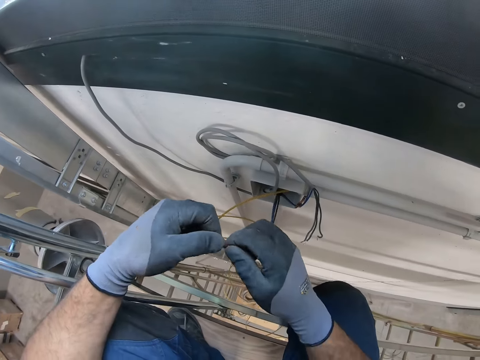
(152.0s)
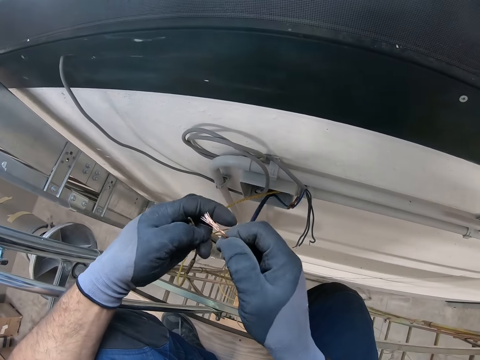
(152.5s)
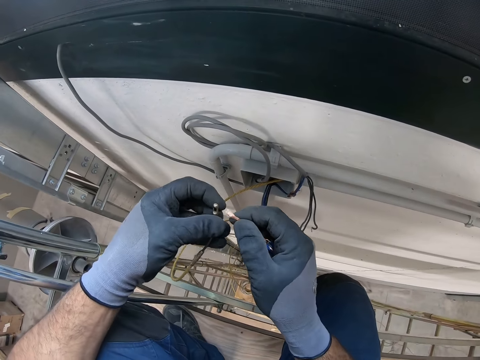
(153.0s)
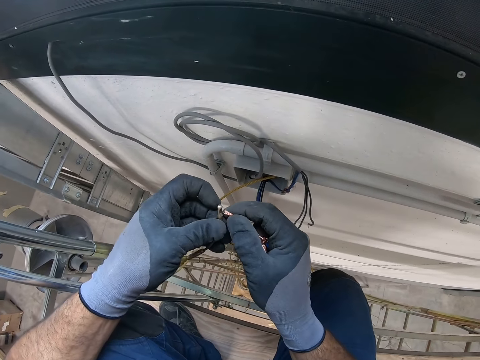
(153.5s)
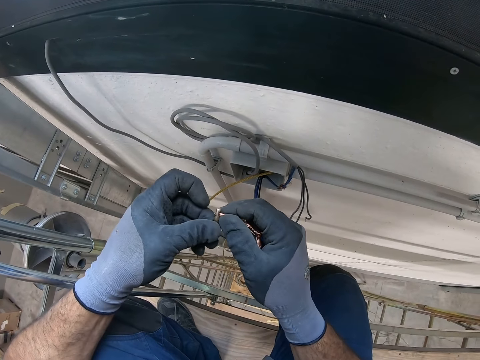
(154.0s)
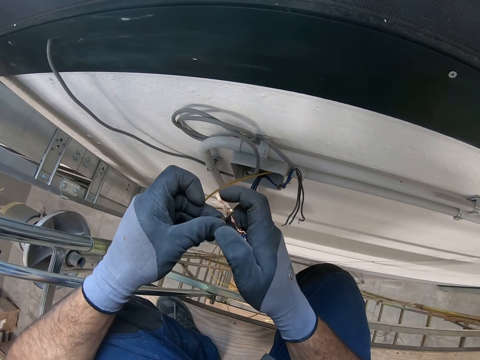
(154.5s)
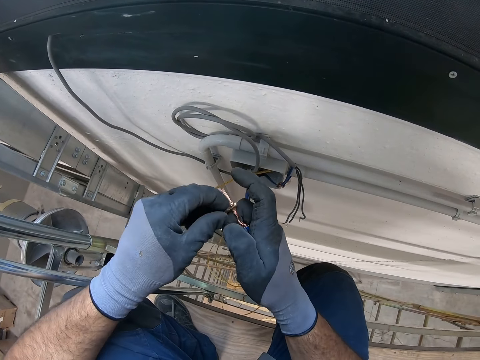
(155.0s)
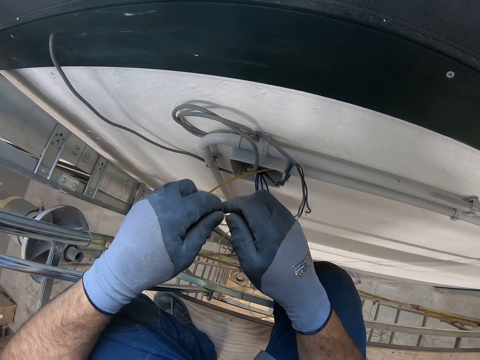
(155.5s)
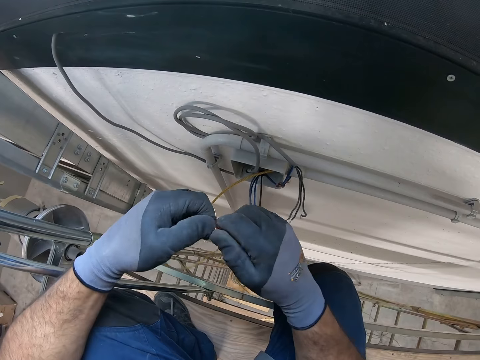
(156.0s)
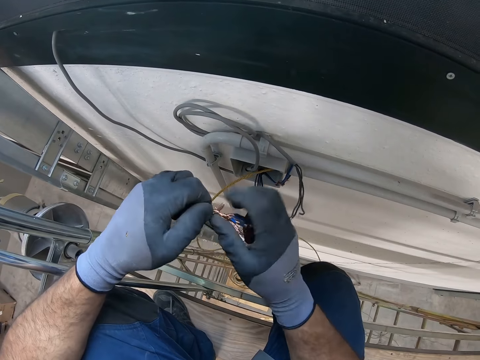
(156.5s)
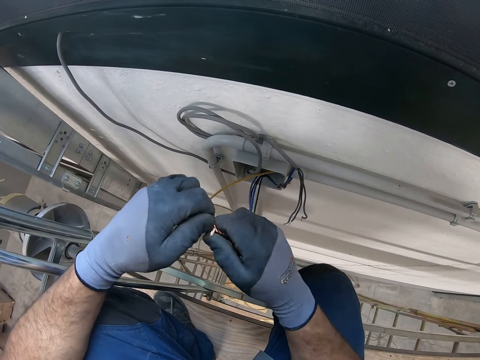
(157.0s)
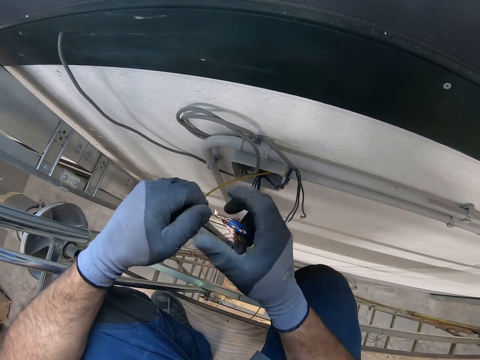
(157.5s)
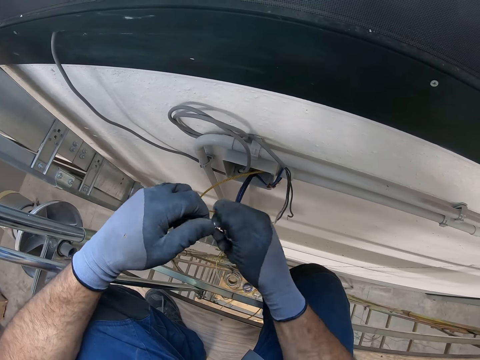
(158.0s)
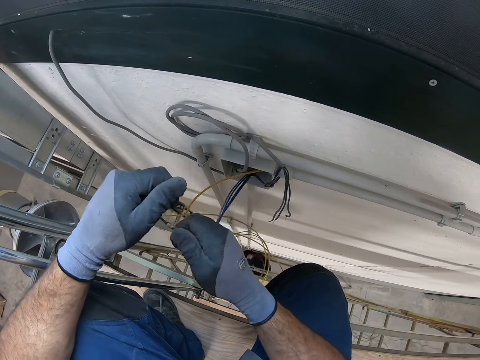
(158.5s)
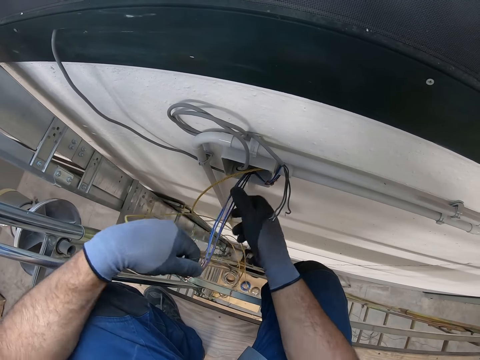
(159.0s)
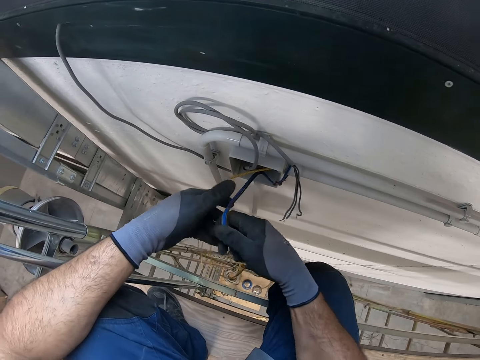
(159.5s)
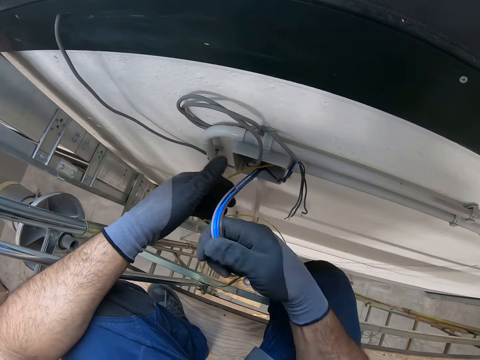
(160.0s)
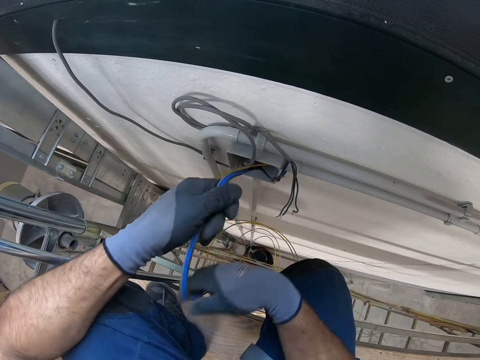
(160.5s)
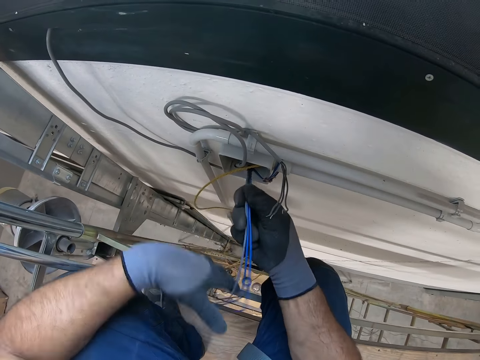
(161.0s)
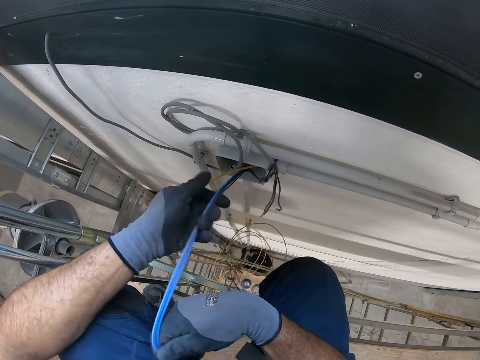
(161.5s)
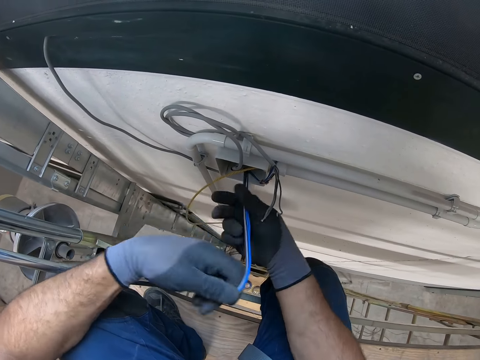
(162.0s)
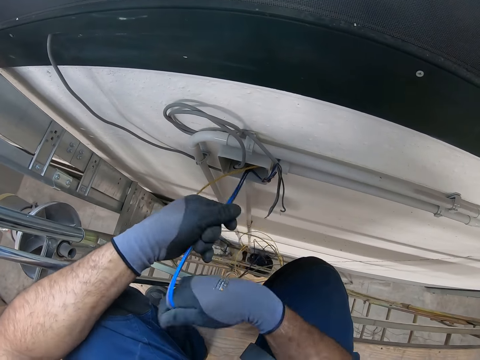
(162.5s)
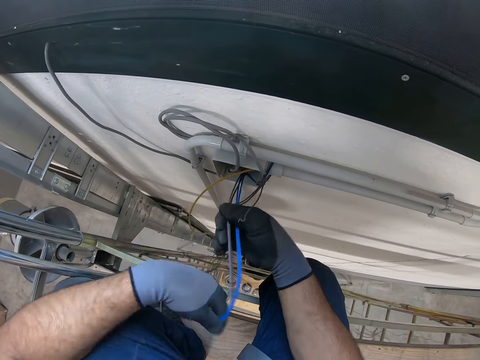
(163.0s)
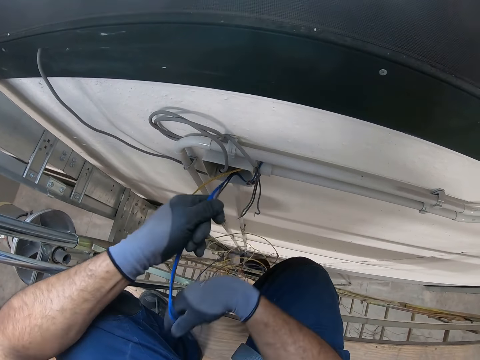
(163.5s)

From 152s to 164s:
The camera wearer places the cable in his right hand. He connects two cables together. He pulls the cable from a pipe on the wall.

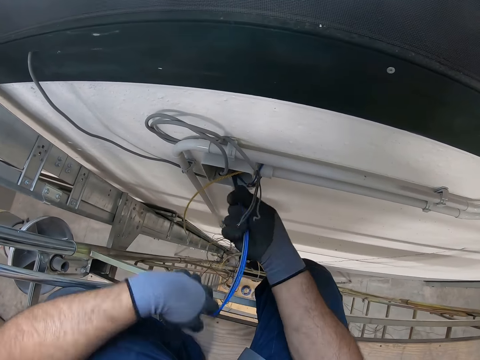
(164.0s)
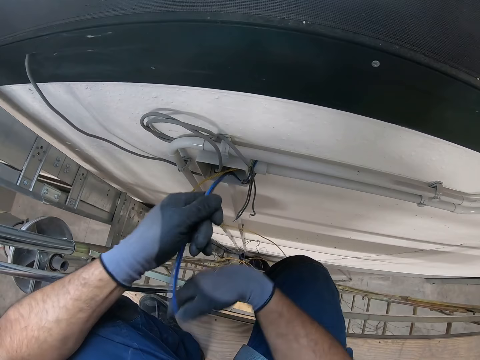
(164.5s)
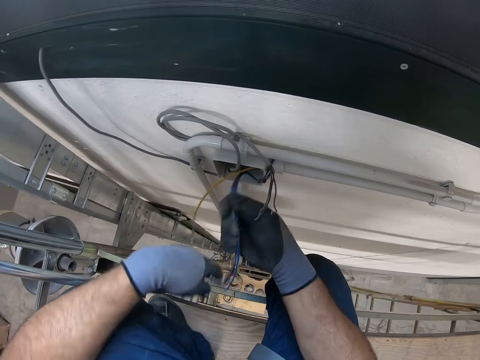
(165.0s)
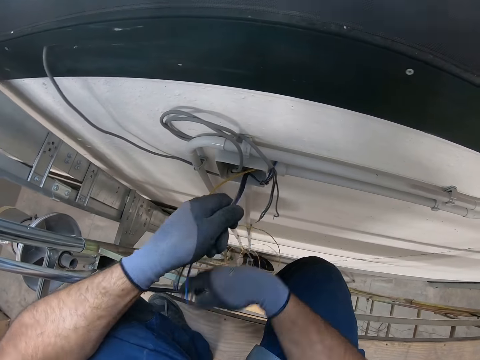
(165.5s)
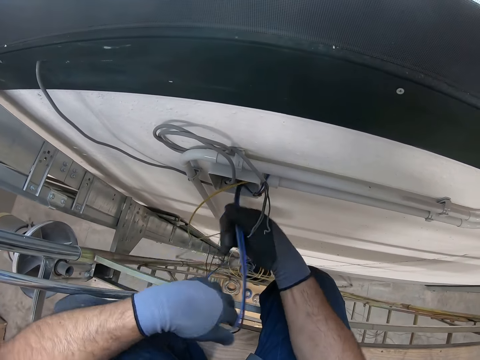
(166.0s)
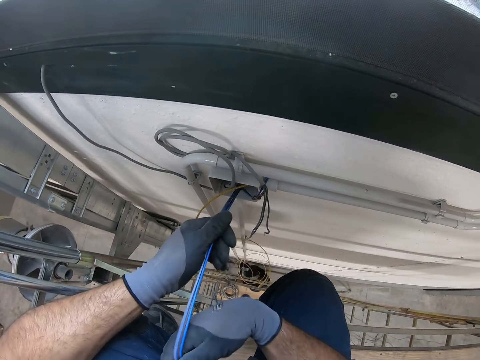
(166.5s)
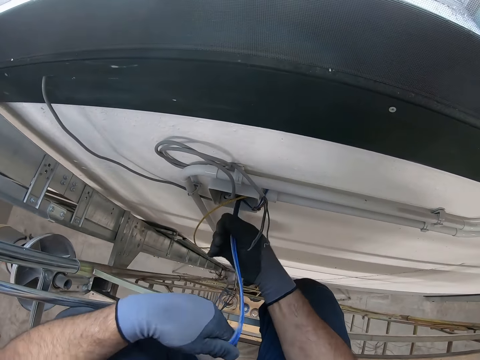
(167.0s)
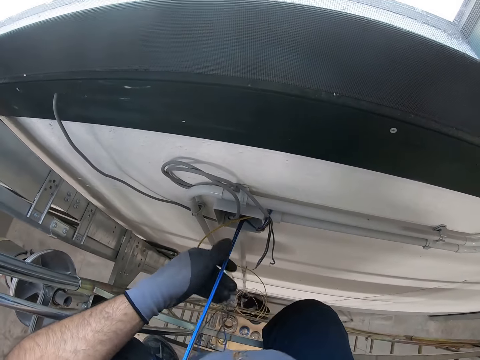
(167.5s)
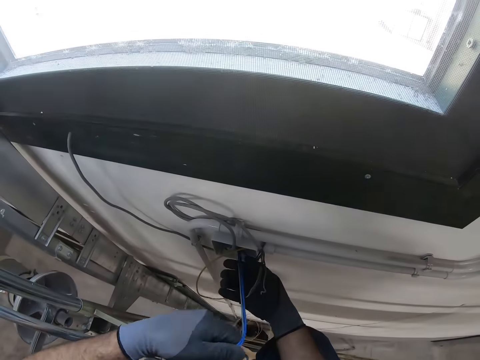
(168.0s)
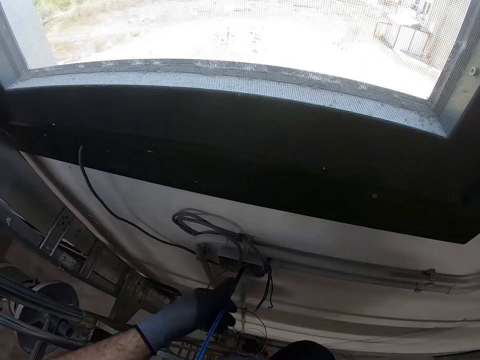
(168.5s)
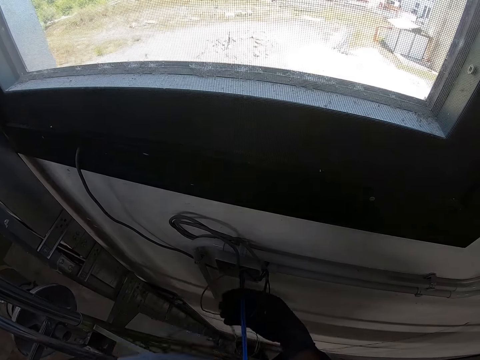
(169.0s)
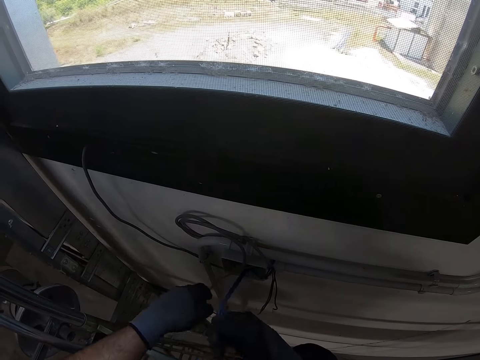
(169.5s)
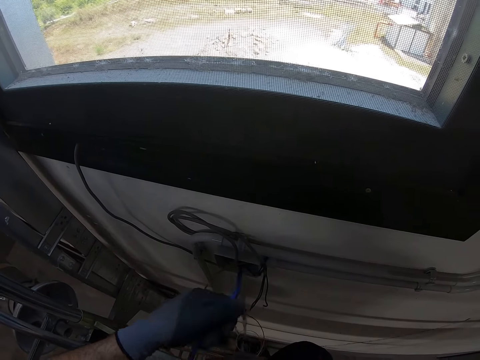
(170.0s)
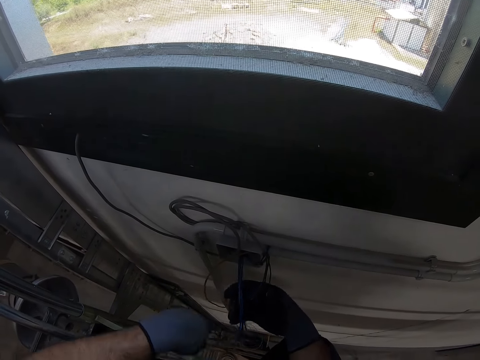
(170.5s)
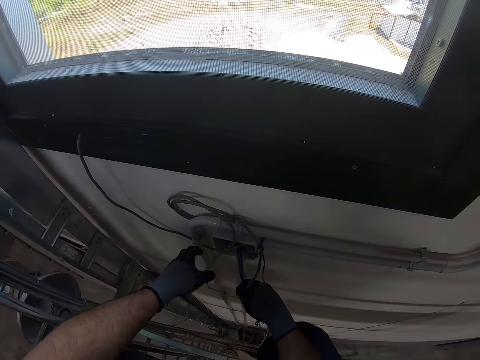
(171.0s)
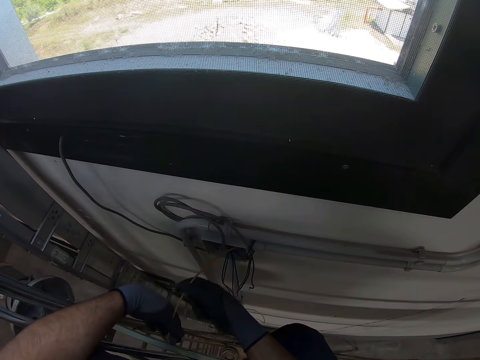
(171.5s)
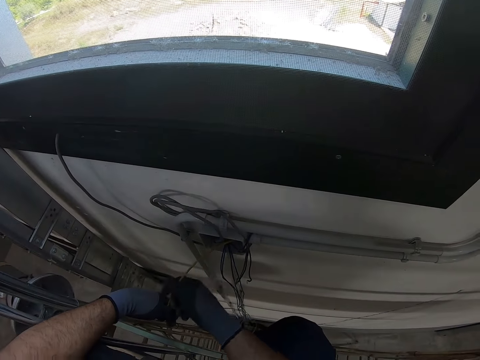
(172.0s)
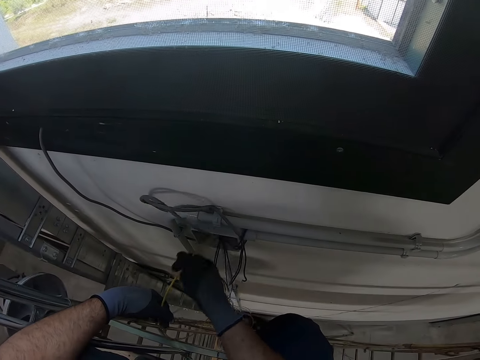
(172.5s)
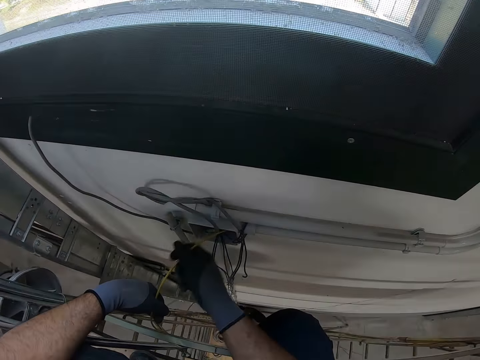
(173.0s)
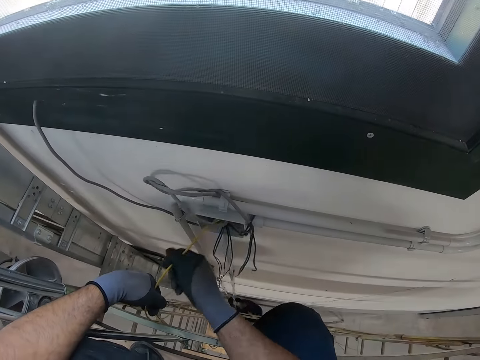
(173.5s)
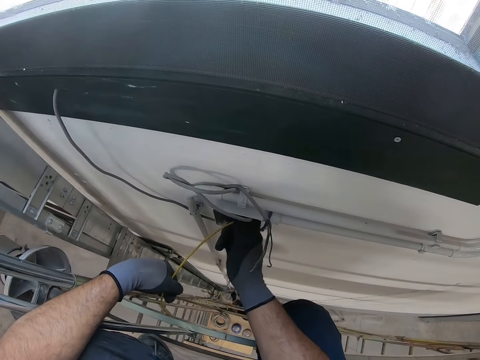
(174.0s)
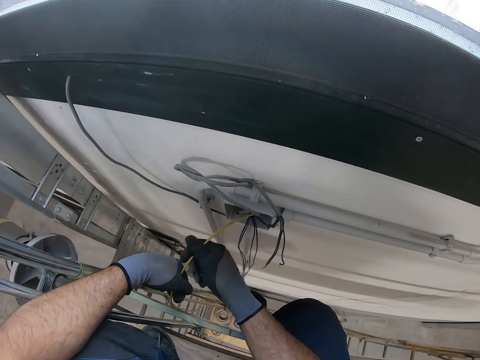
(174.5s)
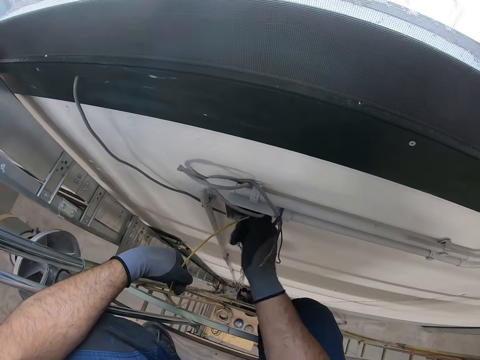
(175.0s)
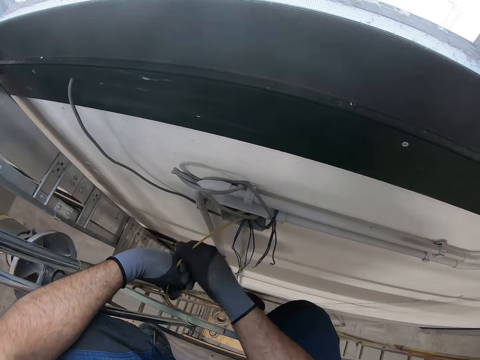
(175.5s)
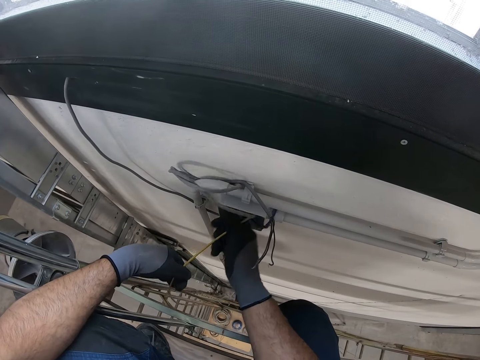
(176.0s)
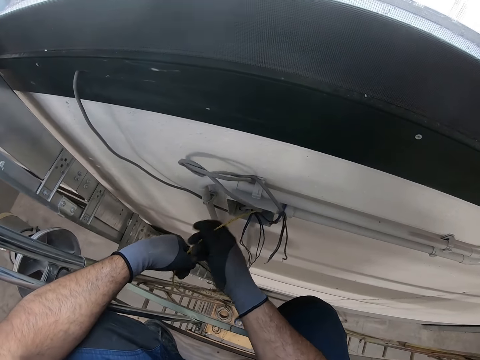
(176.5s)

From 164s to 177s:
The camera wearer returns the cables back in the cord hider.

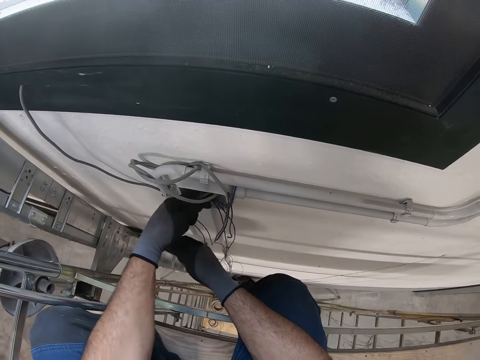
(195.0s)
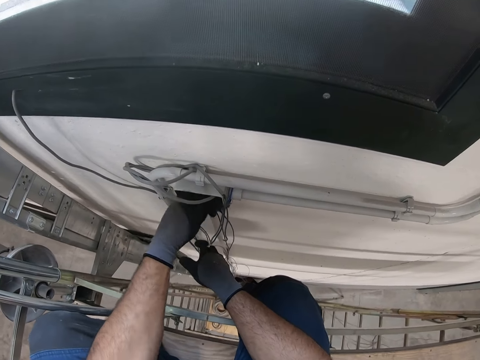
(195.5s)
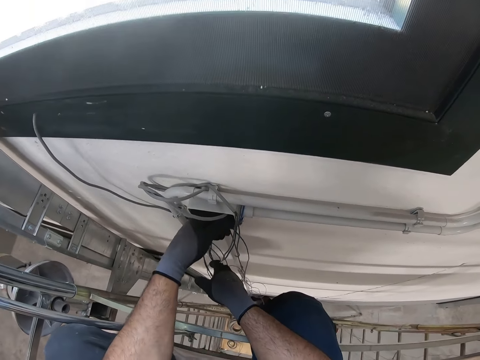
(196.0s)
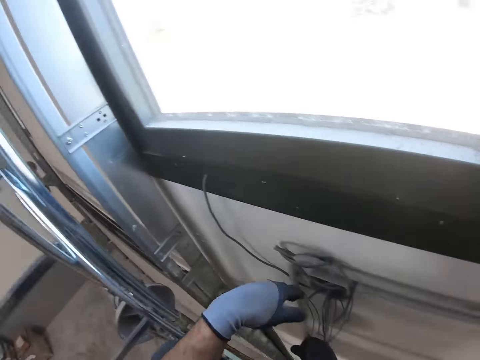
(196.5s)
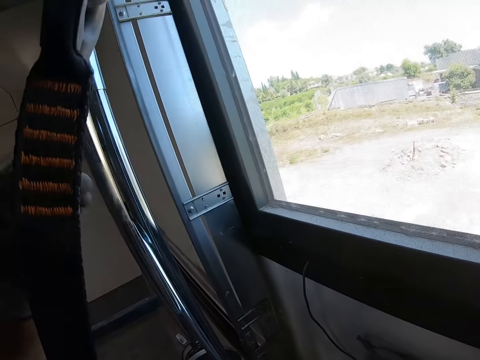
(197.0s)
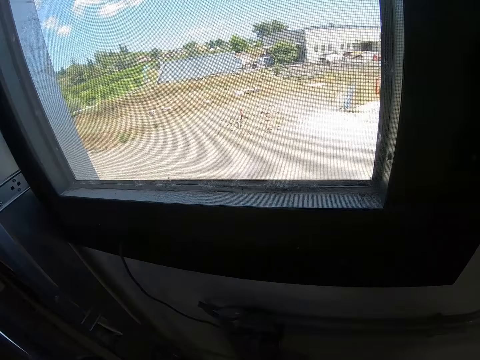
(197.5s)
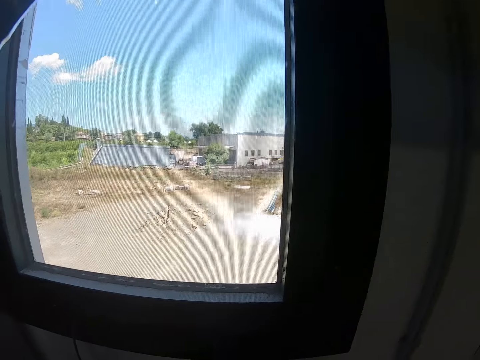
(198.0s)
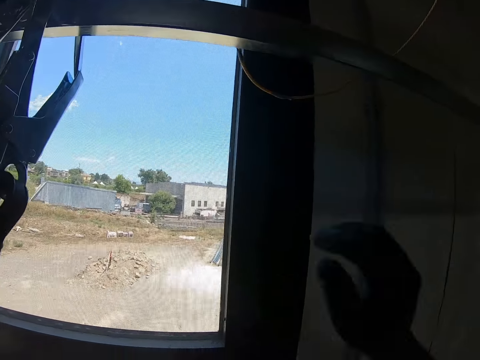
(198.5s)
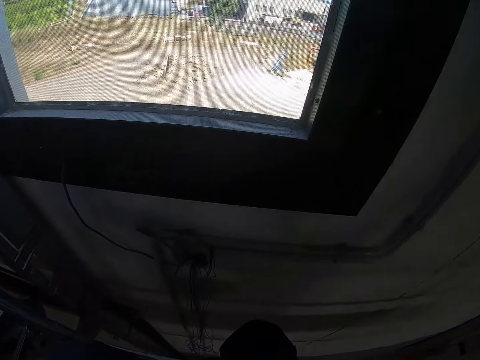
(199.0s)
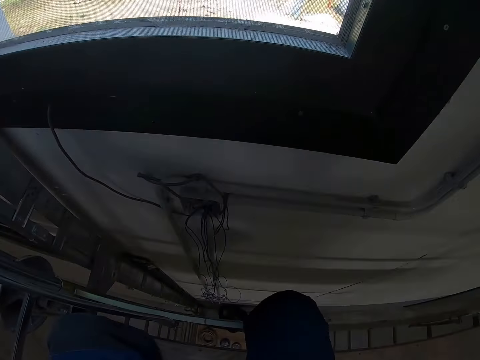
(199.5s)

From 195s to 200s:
The camera wearer holds the rail with his hand. He stares at the wall.
